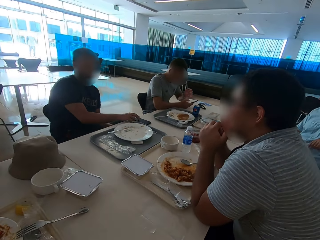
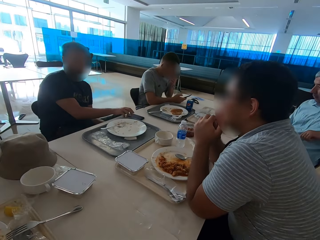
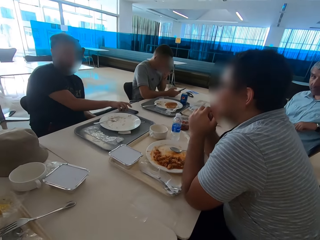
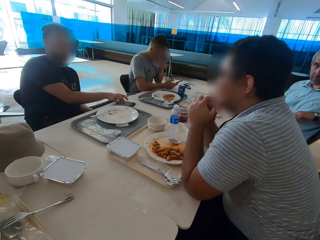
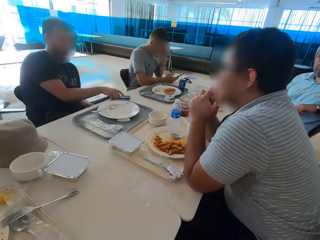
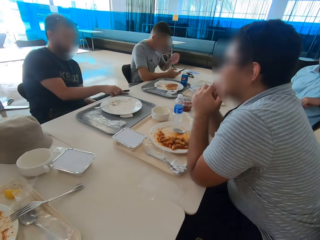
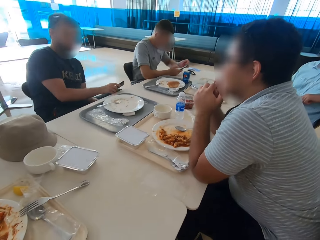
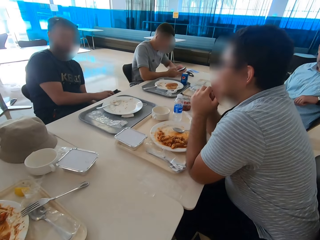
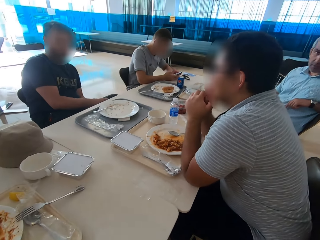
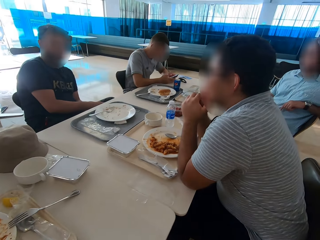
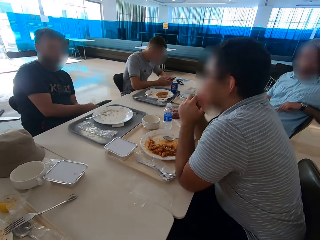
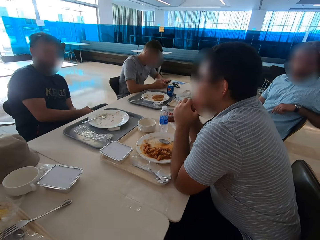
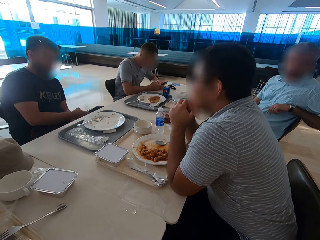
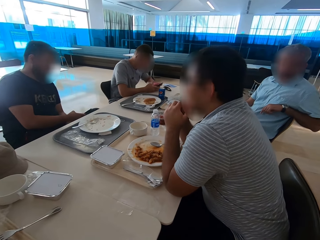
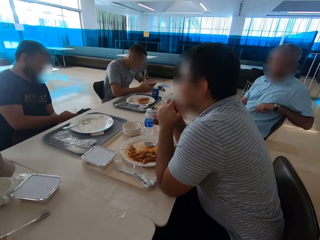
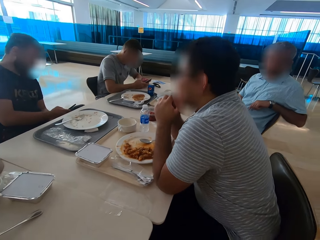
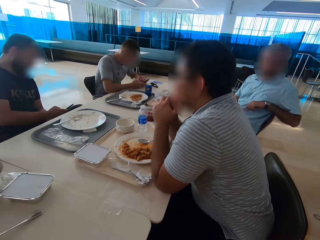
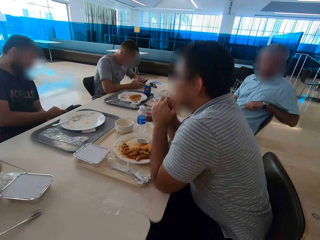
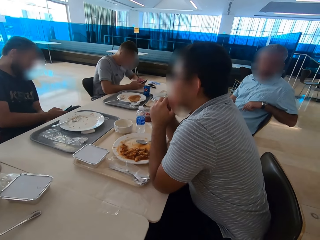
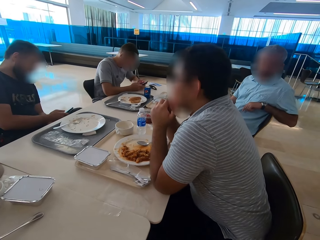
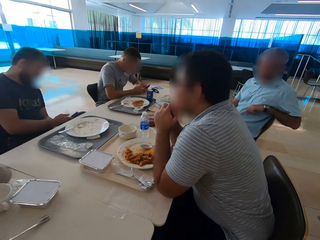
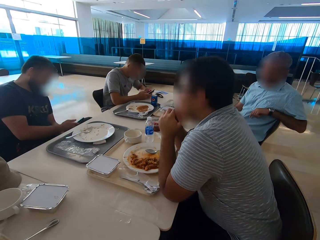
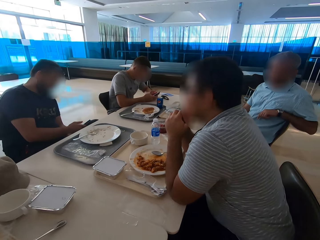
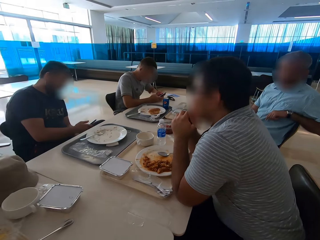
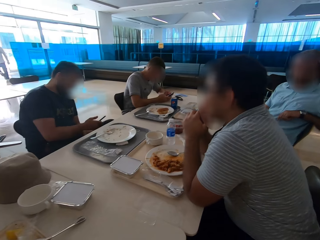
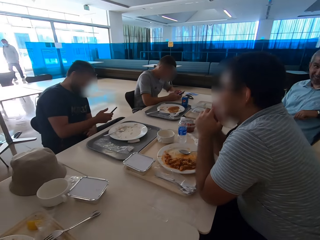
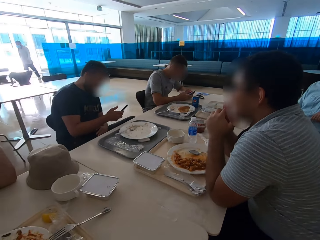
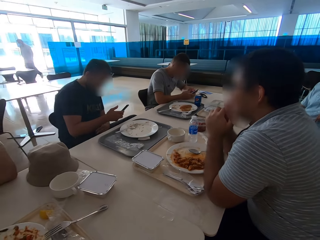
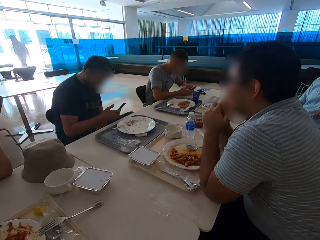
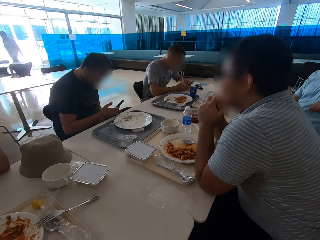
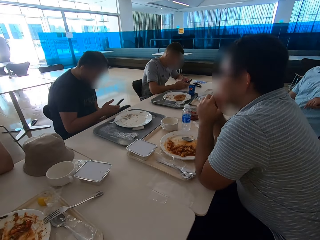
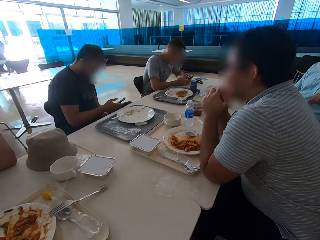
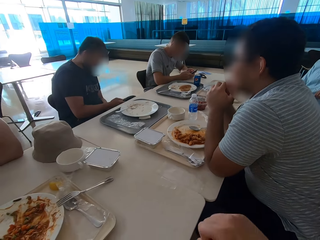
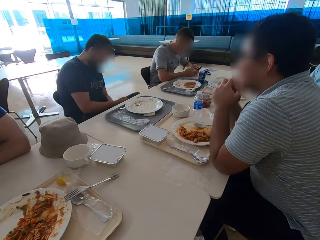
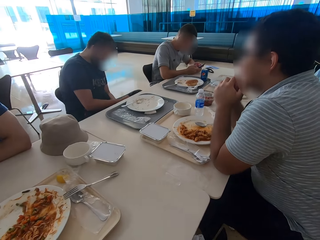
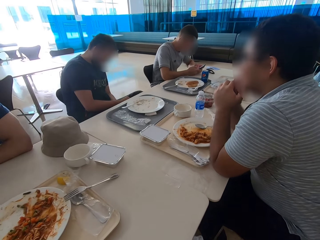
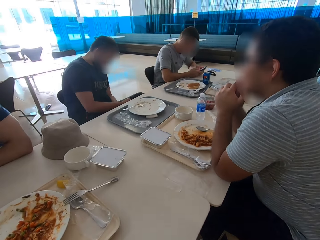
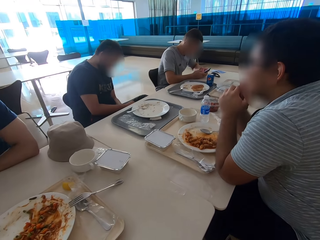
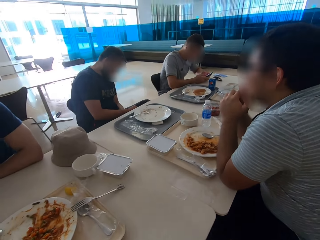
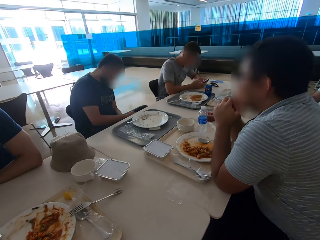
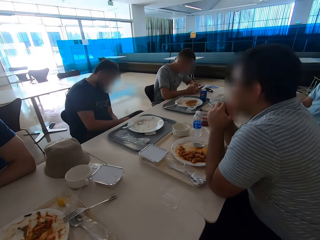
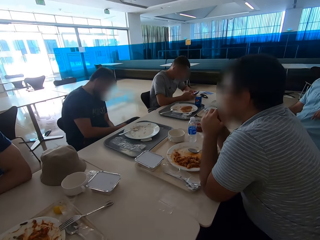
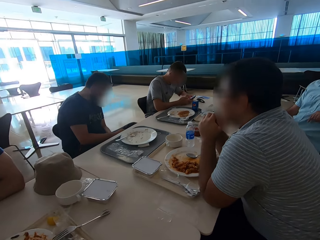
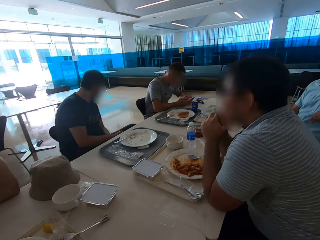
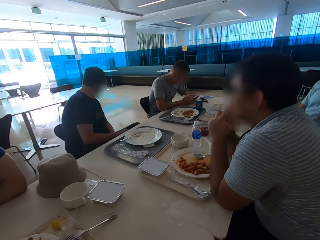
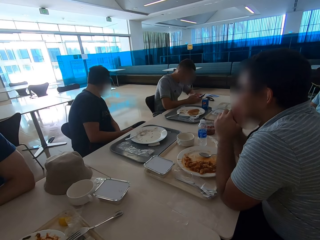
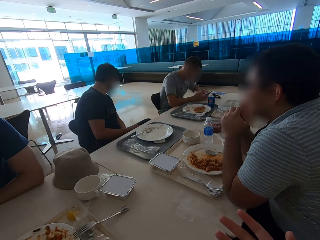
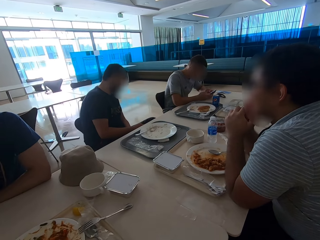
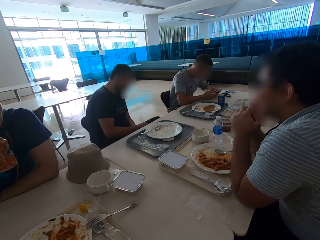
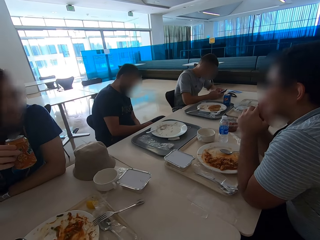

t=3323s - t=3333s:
A man taps on his phone's screen. Another man scratches his face. The first man takes the phone from the table. The other man holds a phone with both hands. The first man swipes on the phone's screen. The other man swipes on the phone's screen.

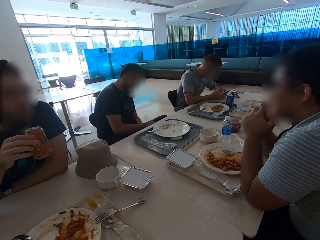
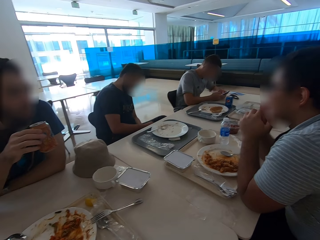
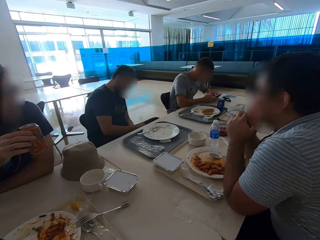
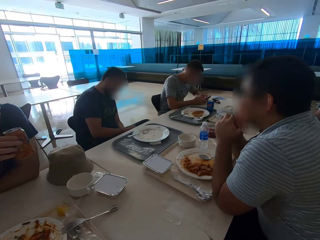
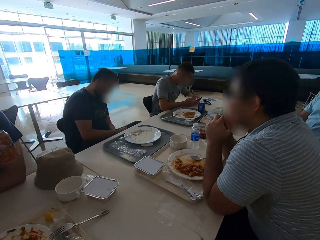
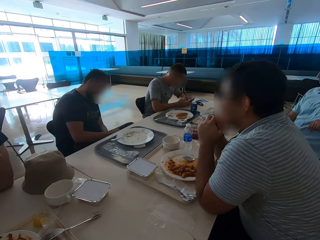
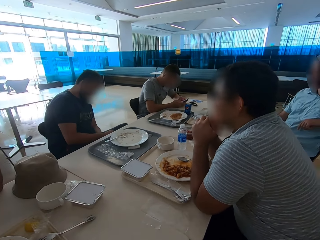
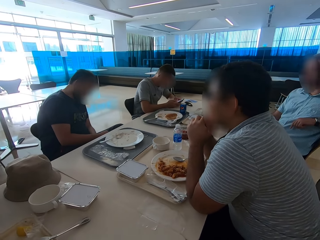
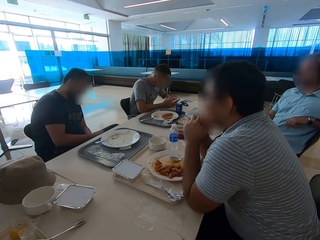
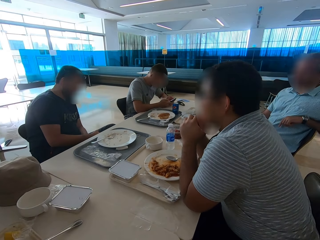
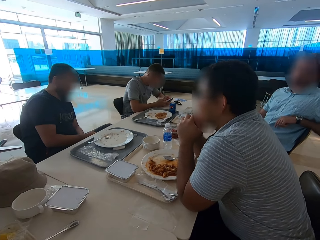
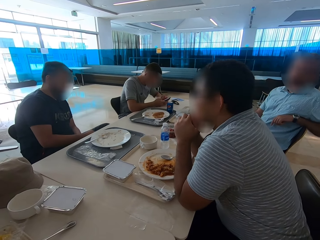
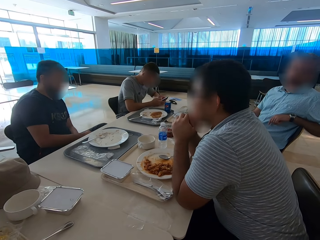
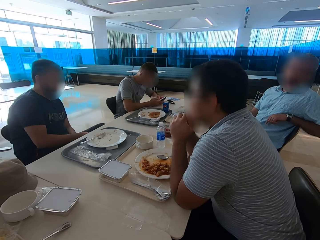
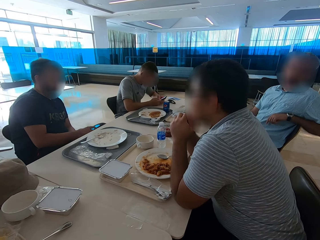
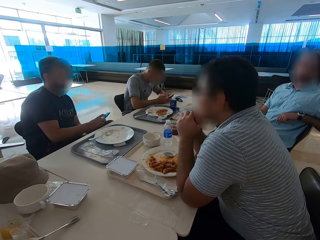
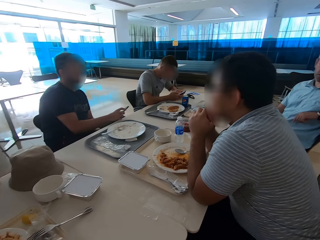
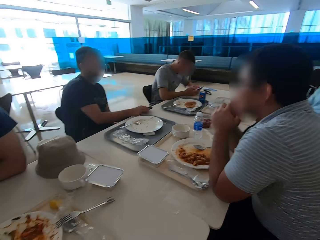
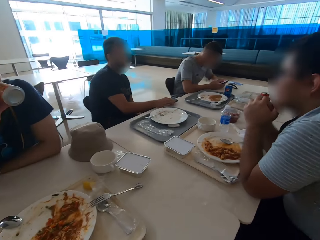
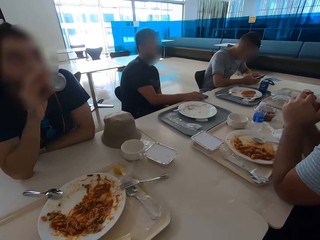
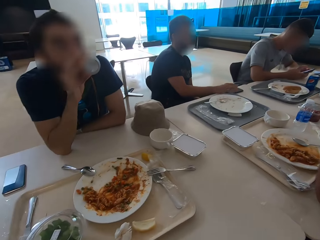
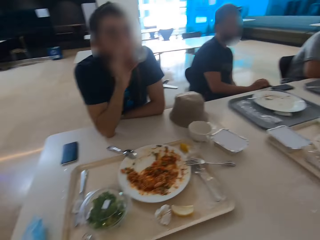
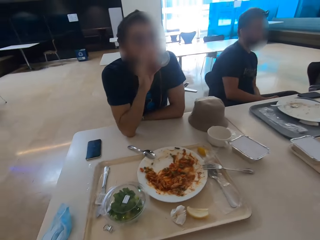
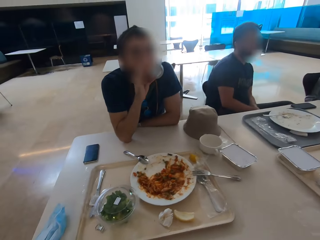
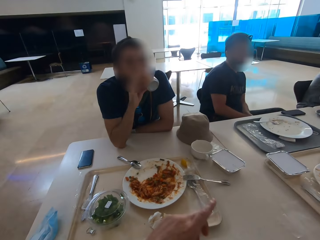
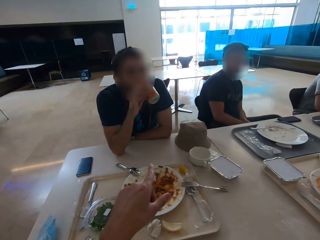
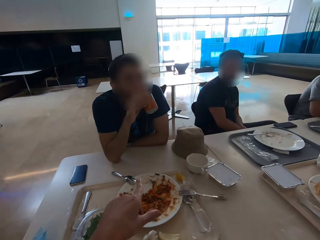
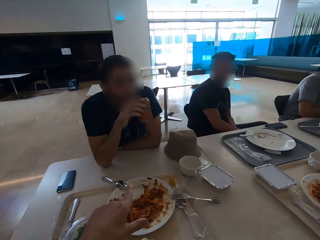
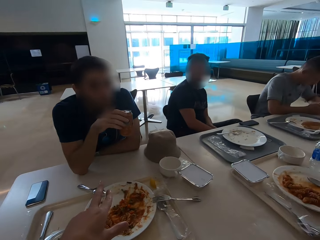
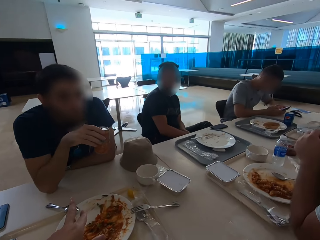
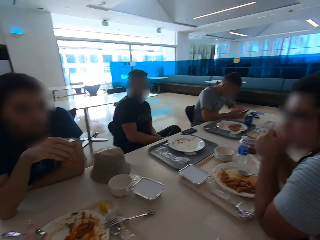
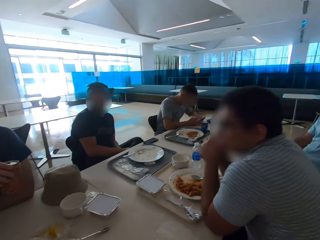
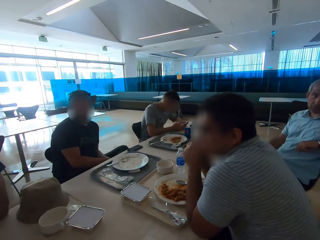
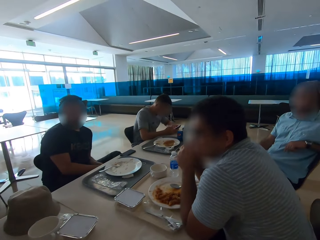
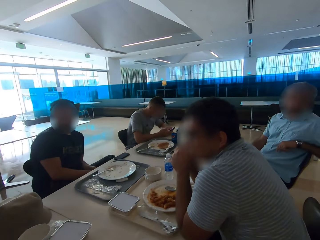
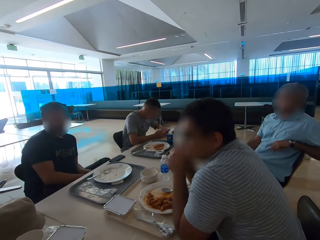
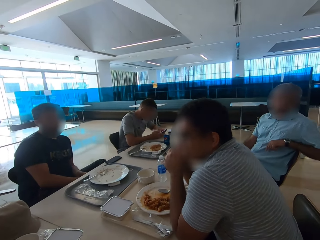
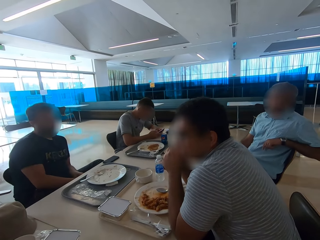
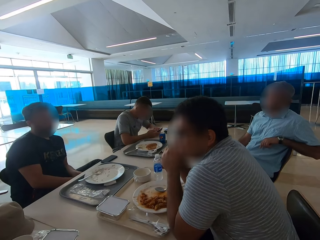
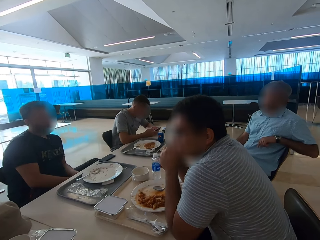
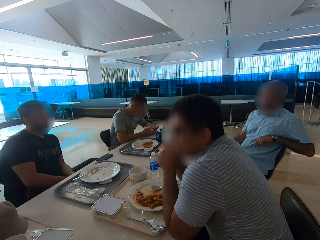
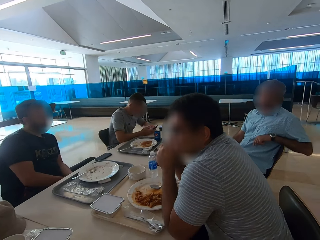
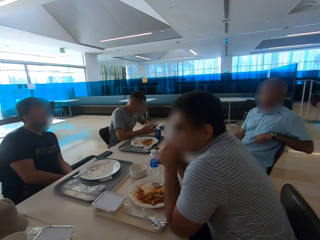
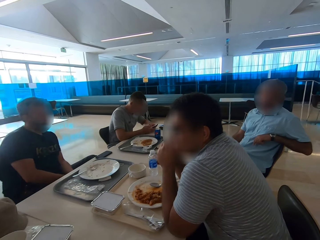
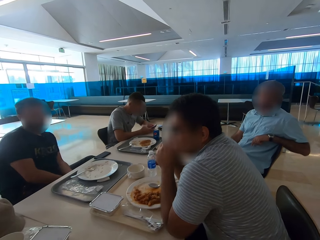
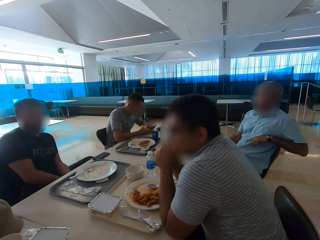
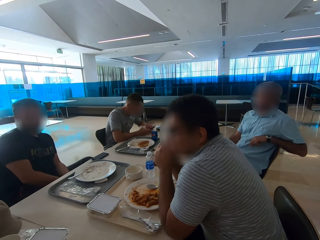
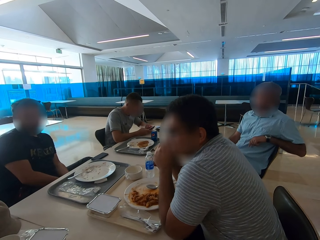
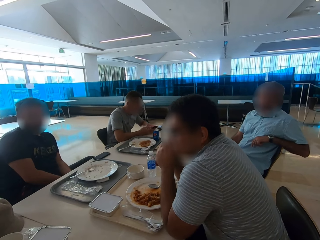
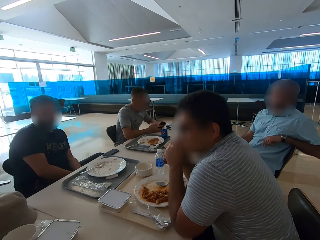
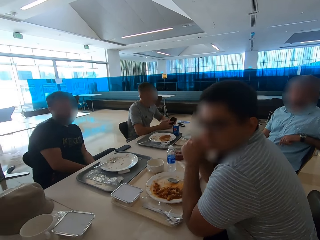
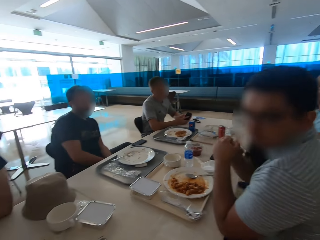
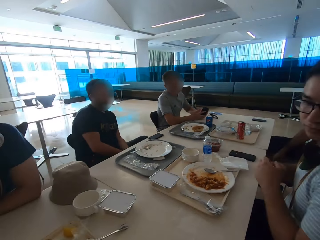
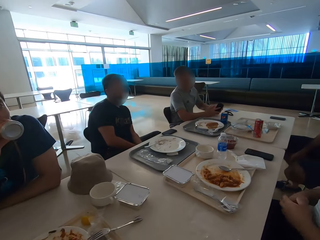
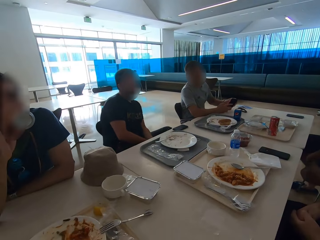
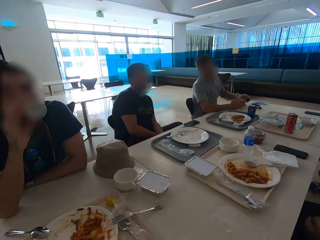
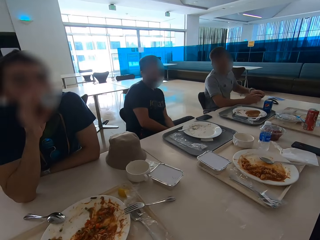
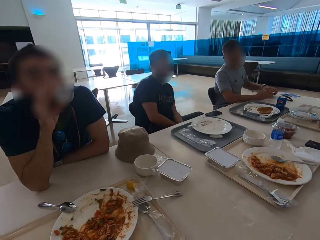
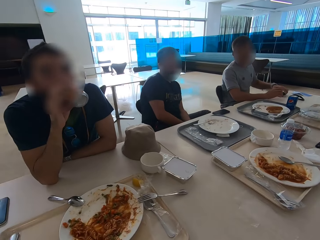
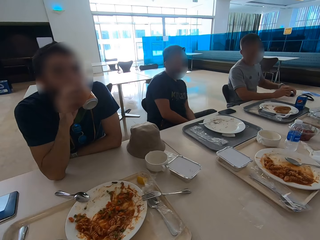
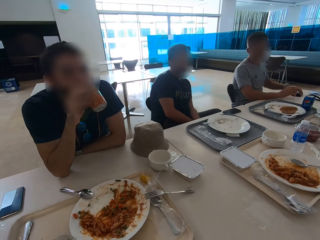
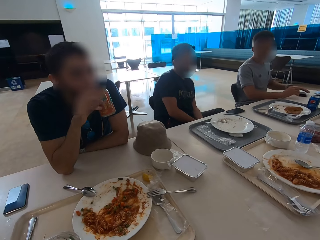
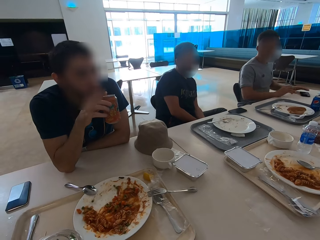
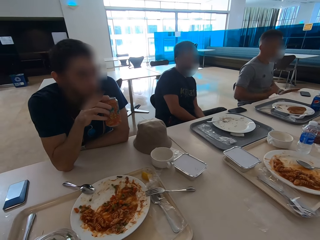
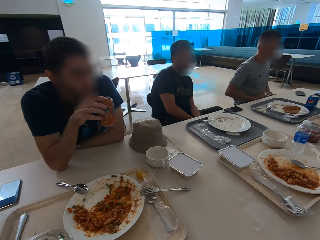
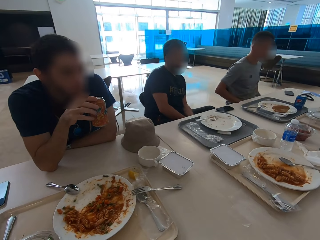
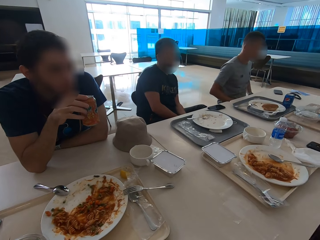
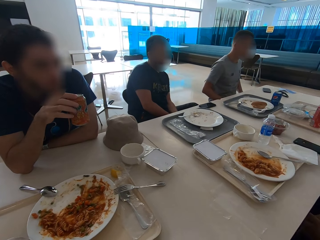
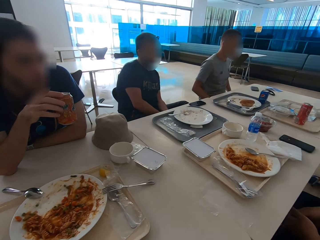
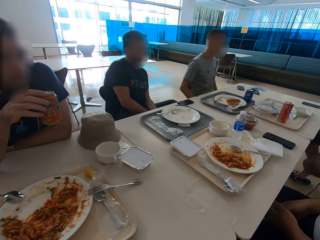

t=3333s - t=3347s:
A man holds the can. Another man talks. Another man puts the phone on the table. The first man drinks from the can. The camera wearer points fingers. Another man leans back on the chair. Another man puts the phone on the table. The first man drinks from the can.
